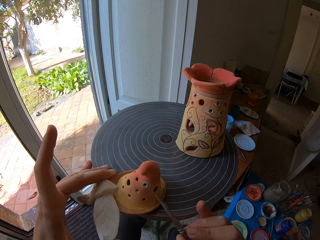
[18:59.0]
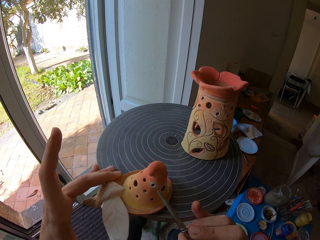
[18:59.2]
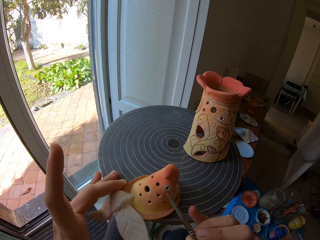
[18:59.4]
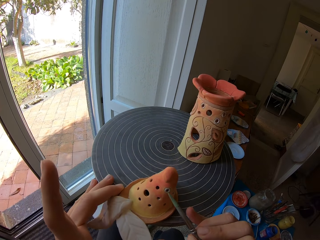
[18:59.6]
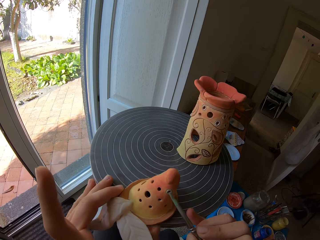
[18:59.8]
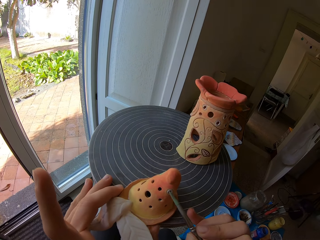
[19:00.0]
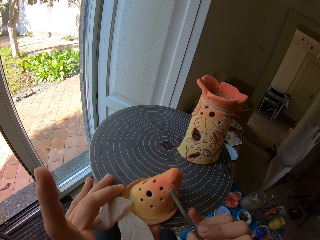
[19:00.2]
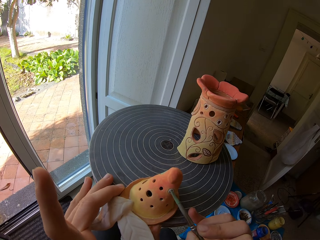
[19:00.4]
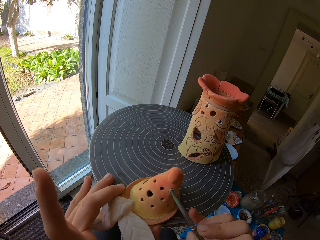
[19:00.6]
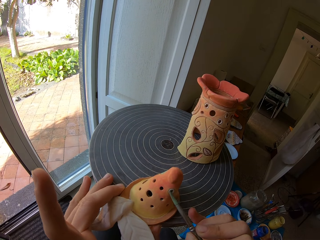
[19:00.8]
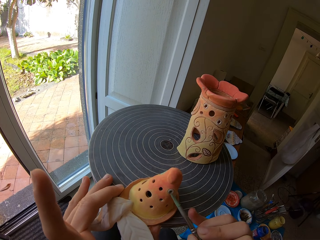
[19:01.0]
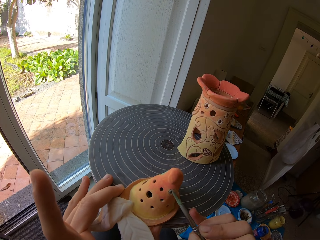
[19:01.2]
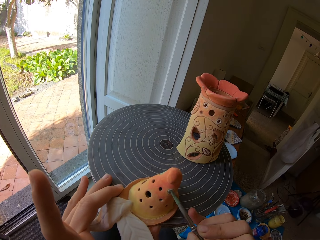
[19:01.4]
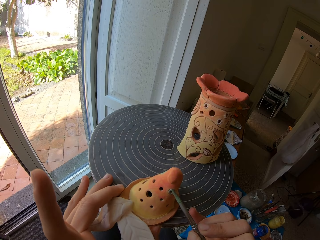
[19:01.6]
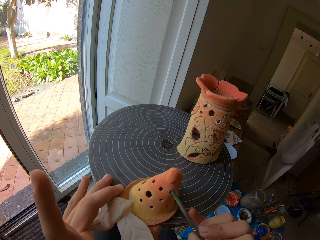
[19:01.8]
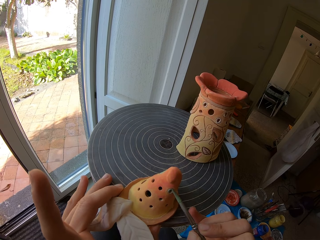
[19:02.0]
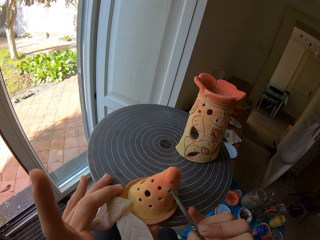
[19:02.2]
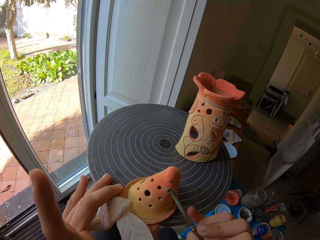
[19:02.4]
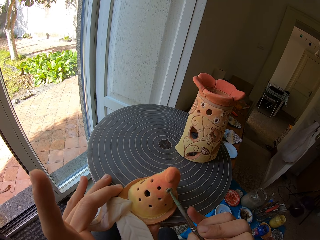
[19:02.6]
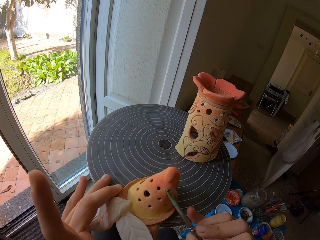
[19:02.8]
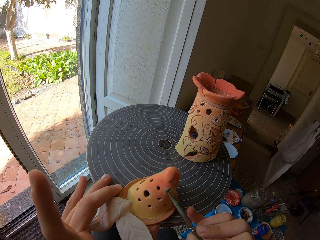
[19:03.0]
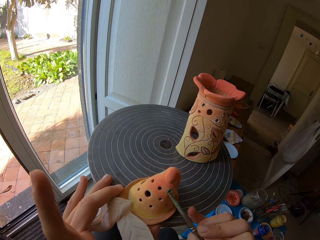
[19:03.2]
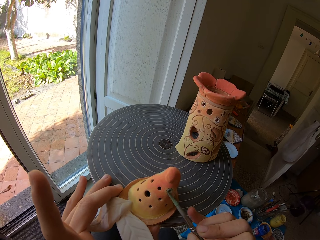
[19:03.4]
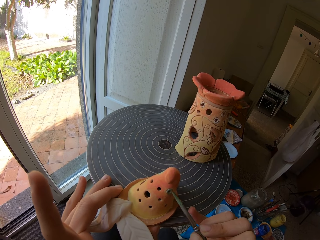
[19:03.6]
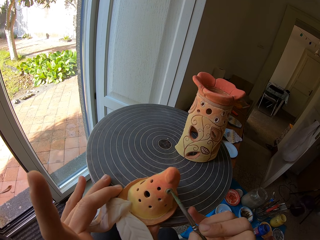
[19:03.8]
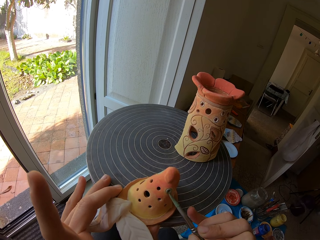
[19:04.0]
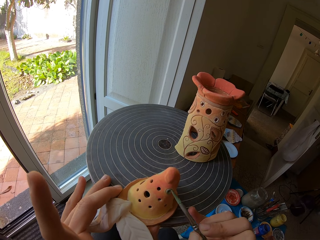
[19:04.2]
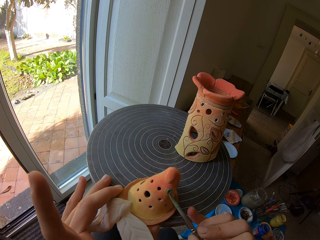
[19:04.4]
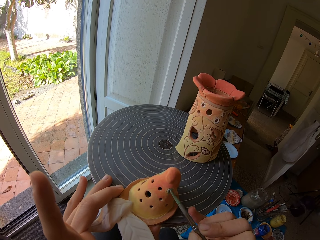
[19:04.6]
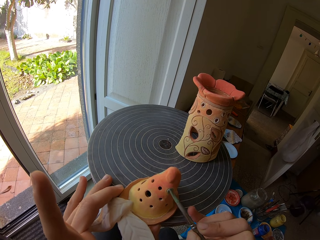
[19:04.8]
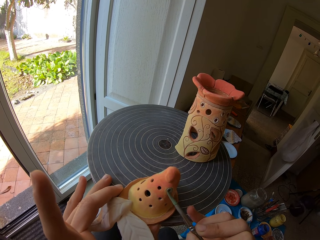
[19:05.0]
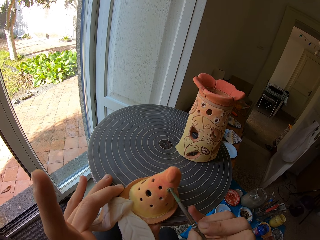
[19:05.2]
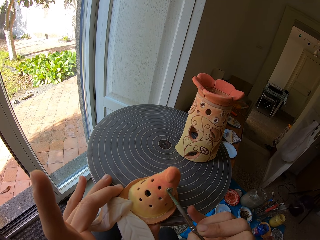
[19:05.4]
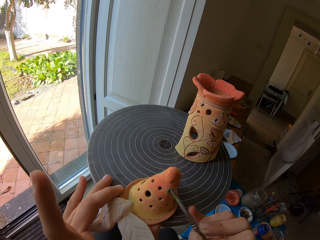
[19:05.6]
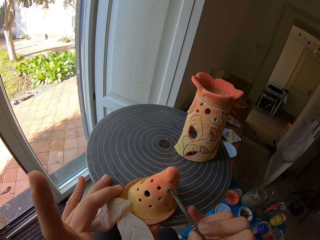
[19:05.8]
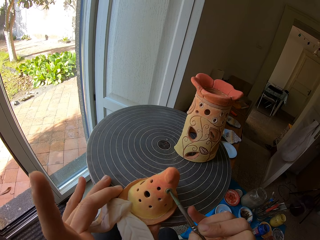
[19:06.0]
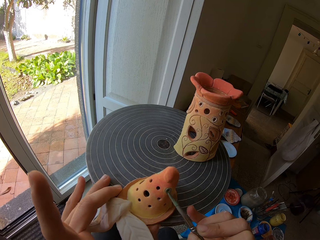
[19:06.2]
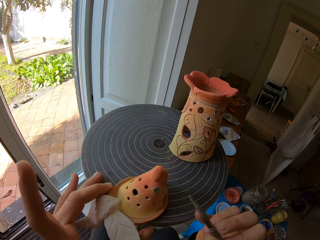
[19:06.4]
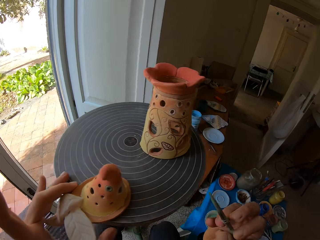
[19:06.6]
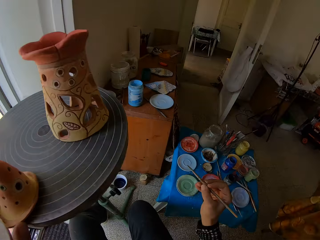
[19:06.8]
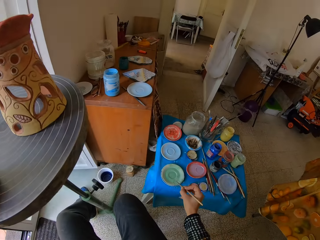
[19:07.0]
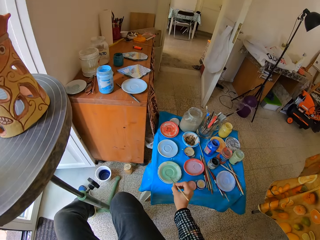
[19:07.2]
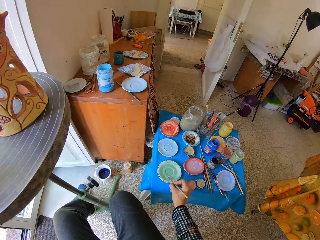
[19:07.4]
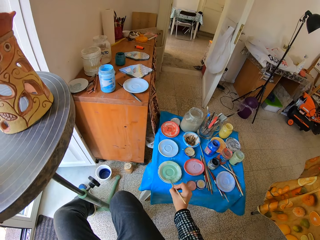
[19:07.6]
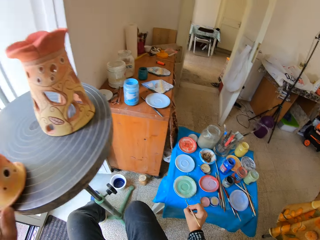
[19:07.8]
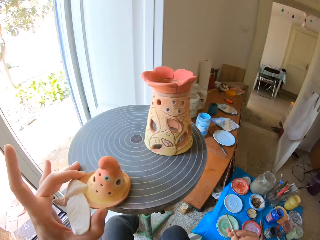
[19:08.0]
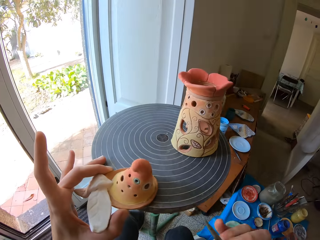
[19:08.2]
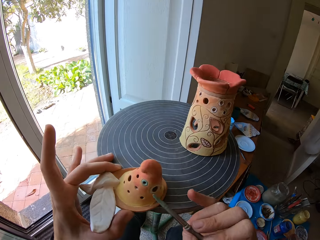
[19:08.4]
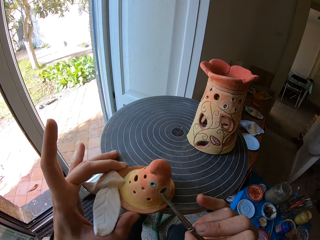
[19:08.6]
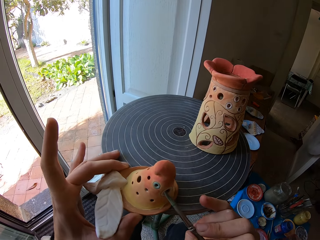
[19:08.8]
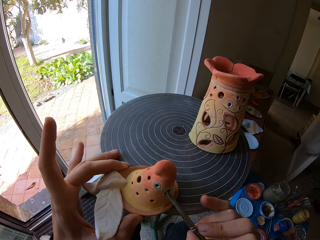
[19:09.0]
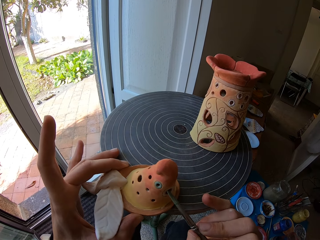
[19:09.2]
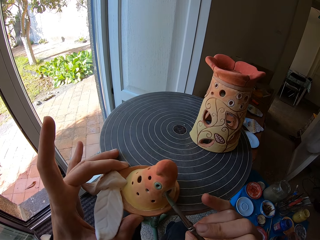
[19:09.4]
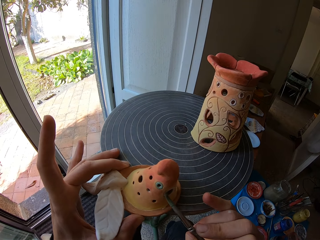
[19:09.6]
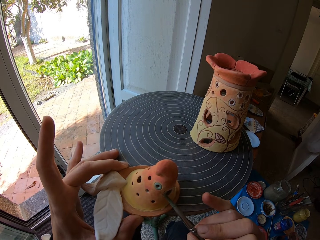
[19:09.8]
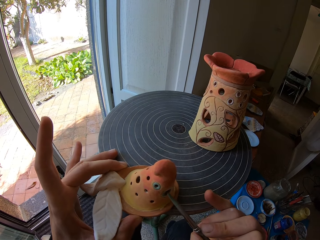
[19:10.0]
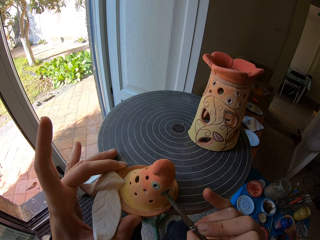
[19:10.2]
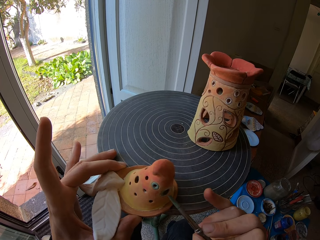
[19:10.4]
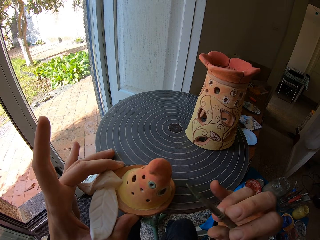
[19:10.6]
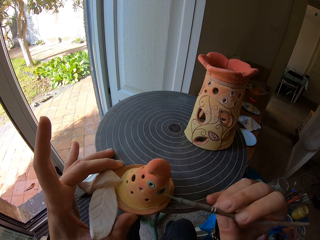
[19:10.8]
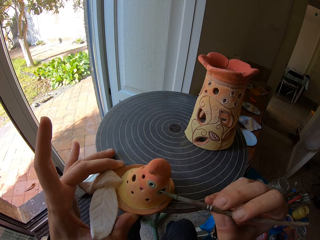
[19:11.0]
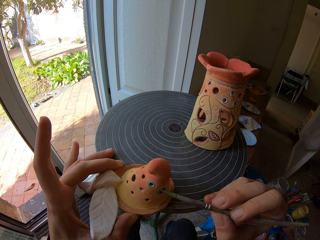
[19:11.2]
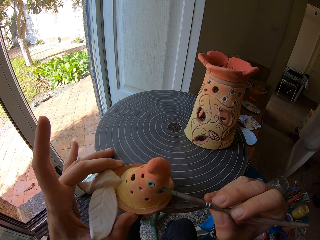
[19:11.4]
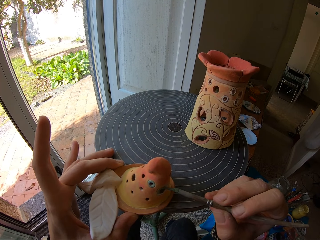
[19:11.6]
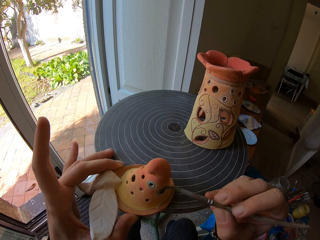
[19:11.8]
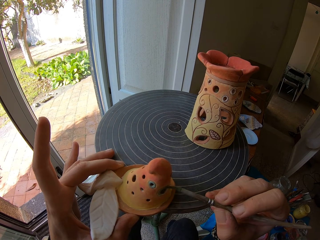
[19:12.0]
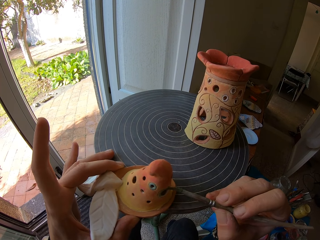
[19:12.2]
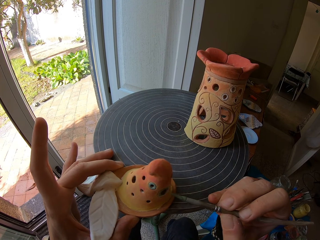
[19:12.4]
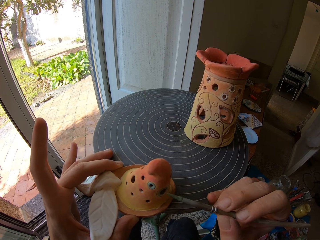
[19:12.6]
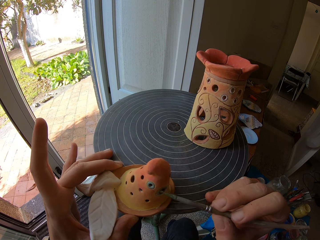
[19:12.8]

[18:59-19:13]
The camera wearer paints the ceramic ware on the pottery wheel with the paint brush in her right hand. She wipes the paint brush in her right hand on the flat plastic of mixed paint. She dips the brush in the paint. She paints the ceramic ware on the pottery wheel with the paint brush in her right hand.

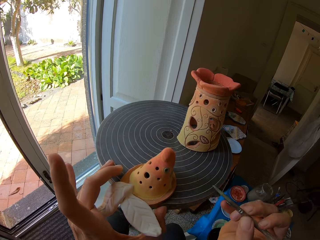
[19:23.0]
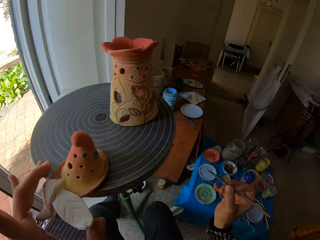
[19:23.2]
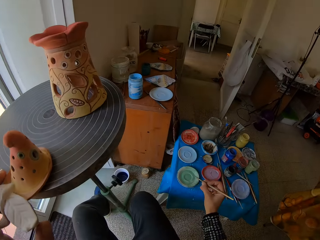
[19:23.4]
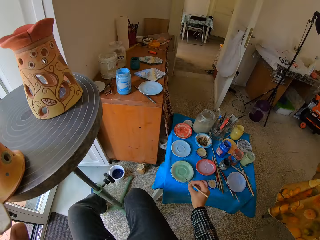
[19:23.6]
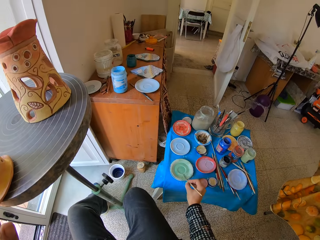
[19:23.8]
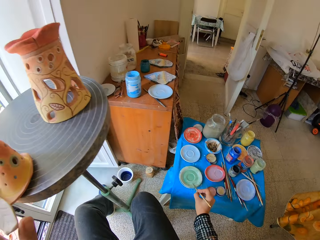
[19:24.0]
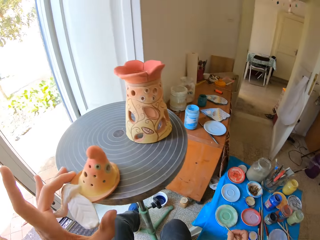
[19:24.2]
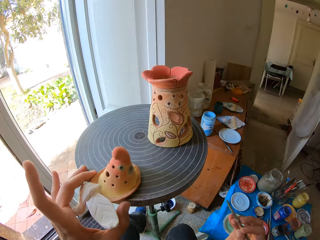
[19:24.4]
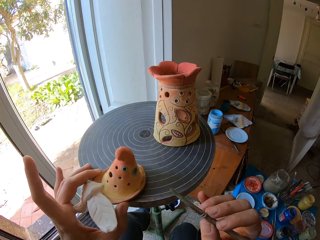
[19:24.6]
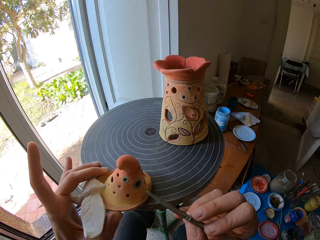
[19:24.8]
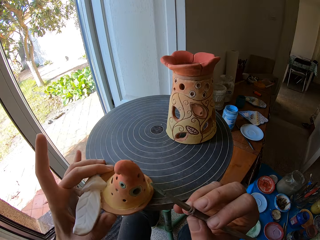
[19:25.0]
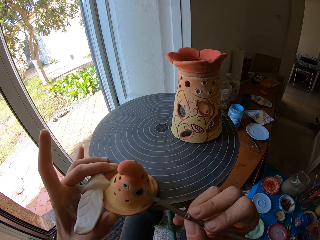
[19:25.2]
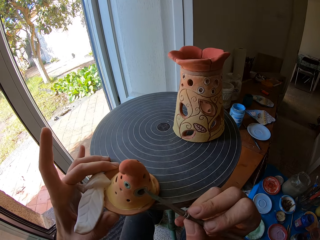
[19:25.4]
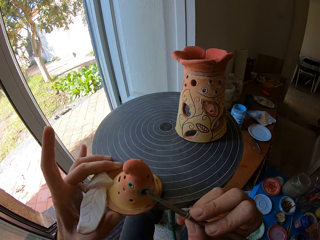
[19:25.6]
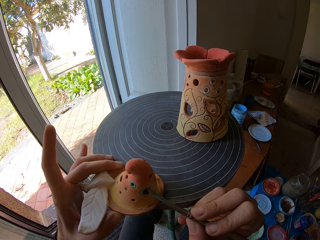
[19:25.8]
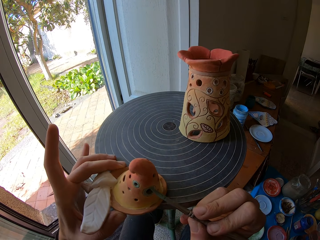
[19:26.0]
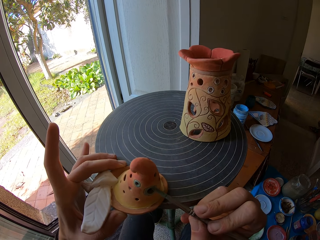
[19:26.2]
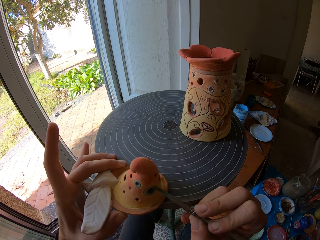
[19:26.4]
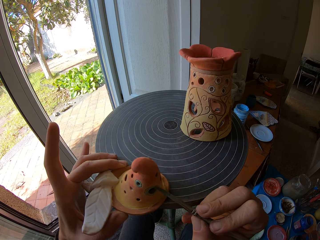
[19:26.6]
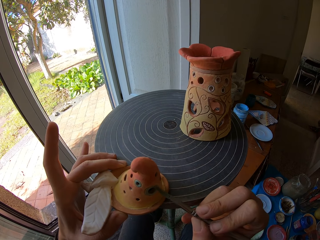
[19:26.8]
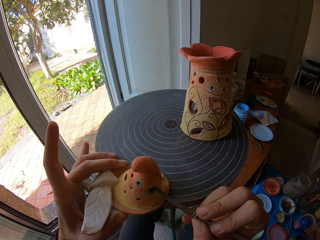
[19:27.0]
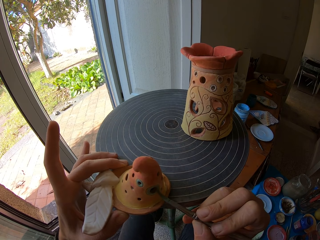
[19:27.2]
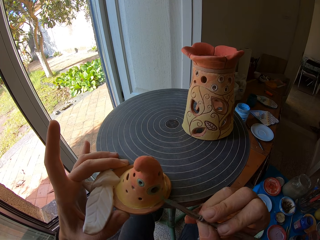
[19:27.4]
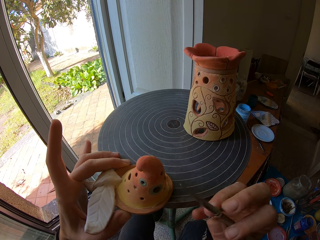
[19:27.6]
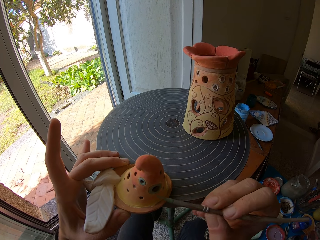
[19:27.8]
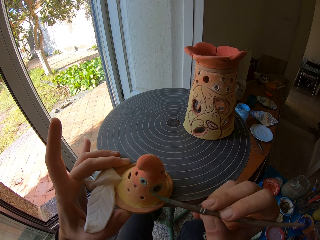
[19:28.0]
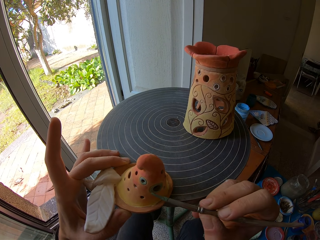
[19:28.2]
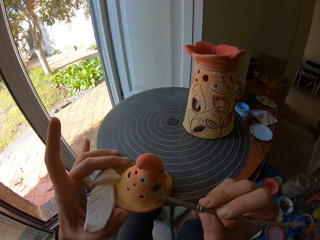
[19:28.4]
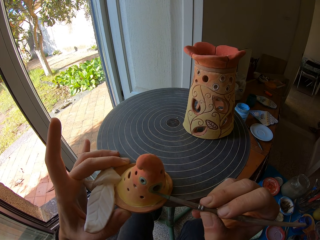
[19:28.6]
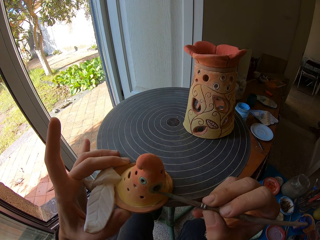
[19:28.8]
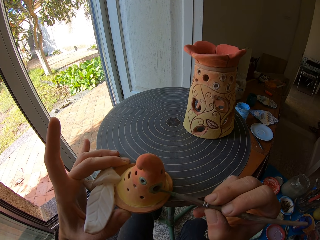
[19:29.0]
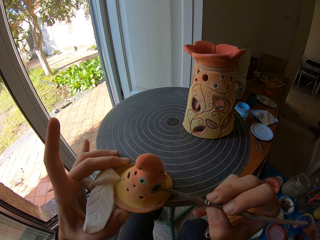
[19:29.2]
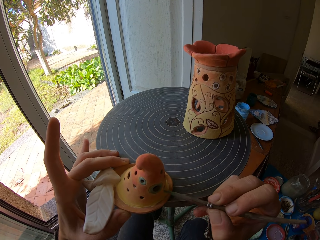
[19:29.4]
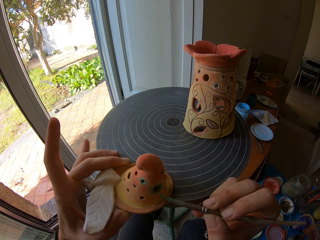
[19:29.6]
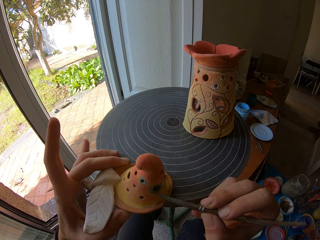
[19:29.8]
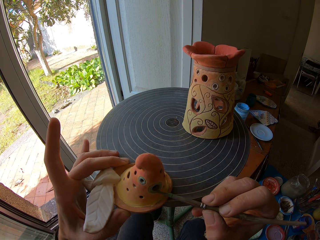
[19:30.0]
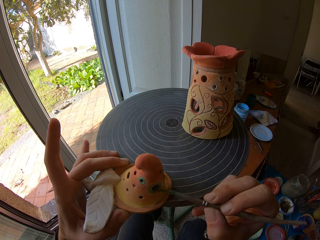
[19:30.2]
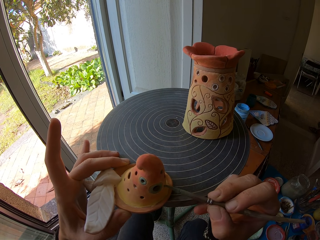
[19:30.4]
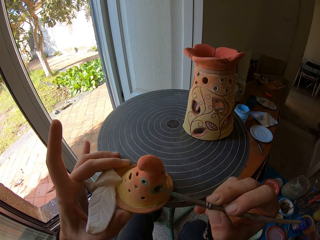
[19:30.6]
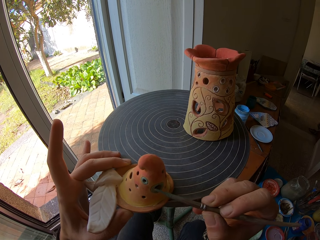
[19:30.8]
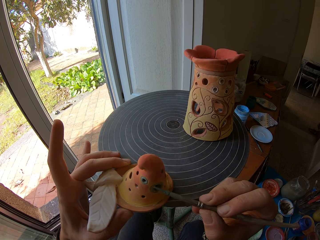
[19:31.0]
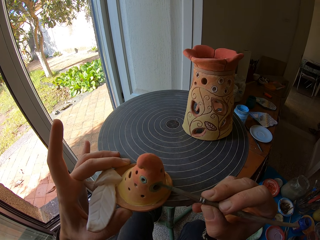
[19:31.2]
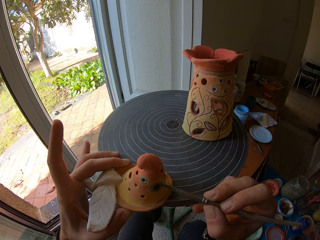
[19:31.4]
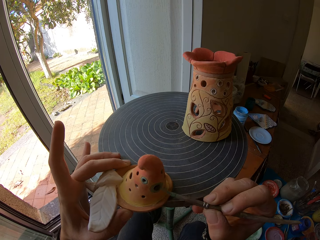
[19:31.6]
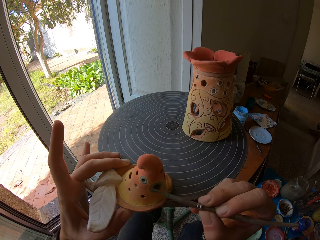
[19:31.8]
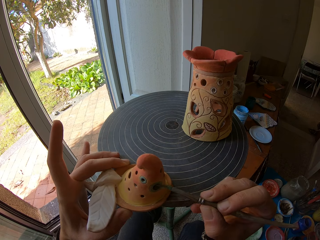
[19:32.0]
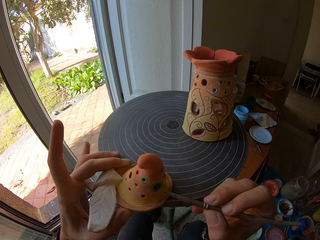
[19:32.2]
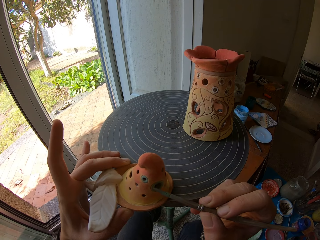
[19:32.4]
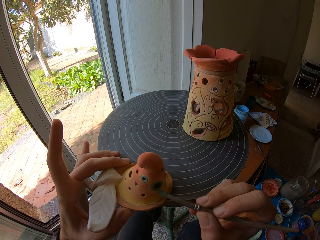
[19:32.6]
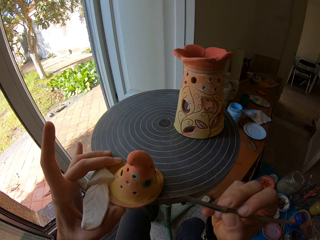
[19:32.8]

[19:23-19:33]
The camera wearer wipes the paint brush in her right hand on the flat plastic of mixed paint. She dips the brush in the paint. She paints the ceramic ware on the pottery wheel with the paint brush in her right hand.
